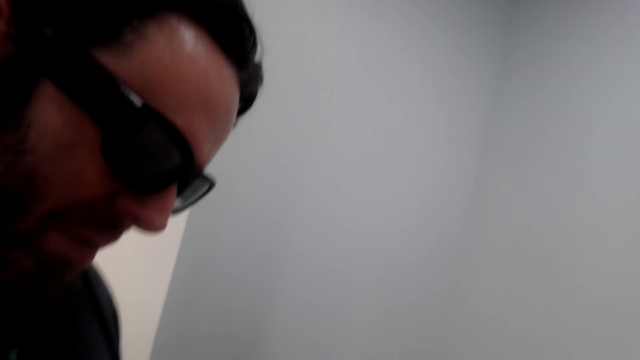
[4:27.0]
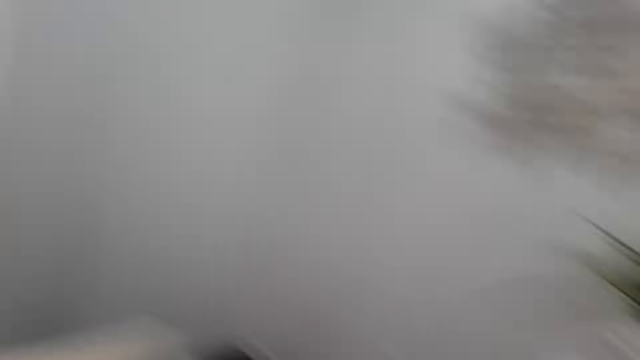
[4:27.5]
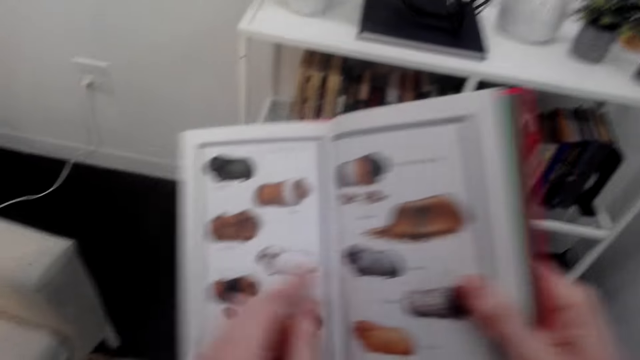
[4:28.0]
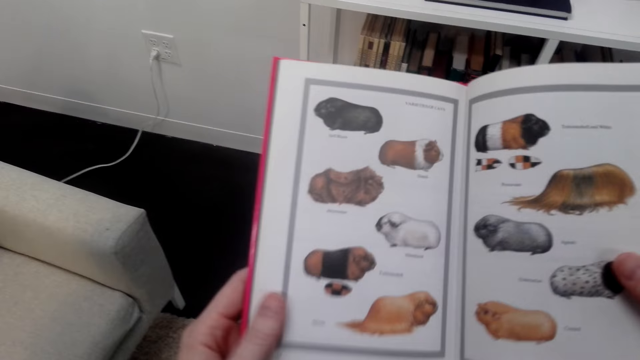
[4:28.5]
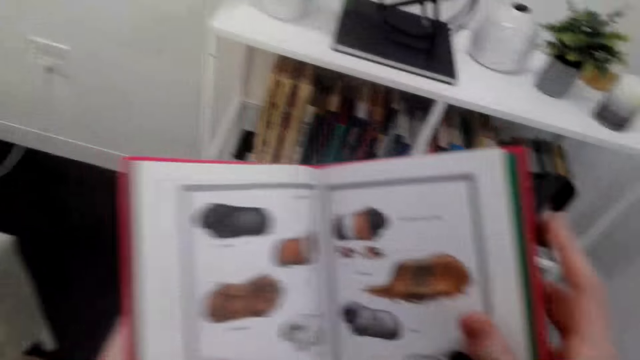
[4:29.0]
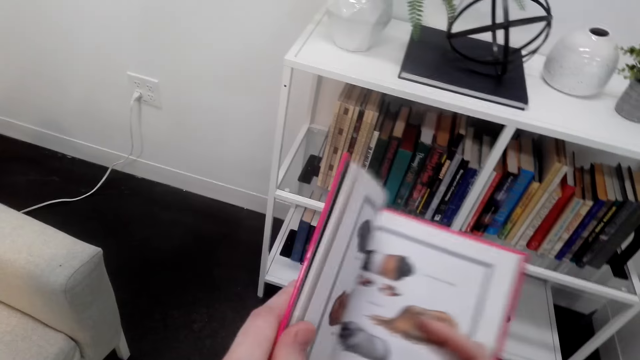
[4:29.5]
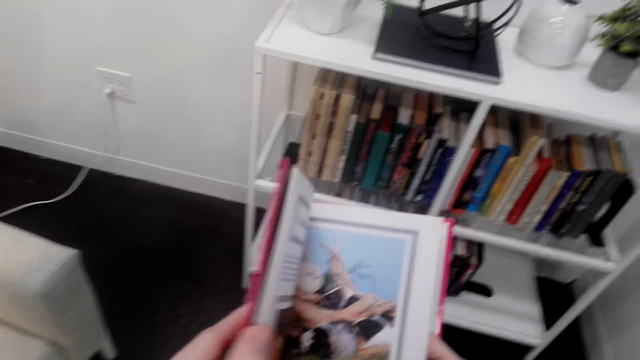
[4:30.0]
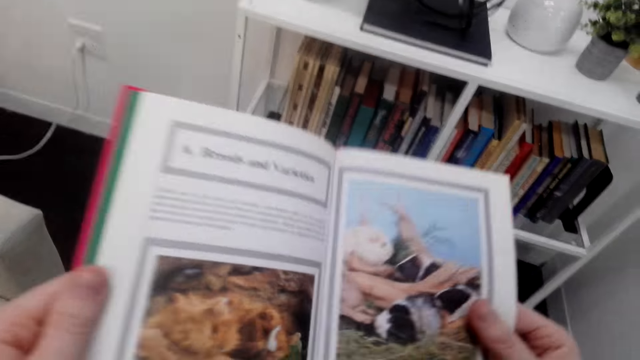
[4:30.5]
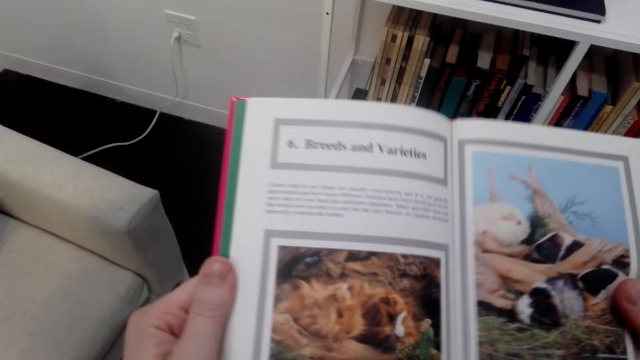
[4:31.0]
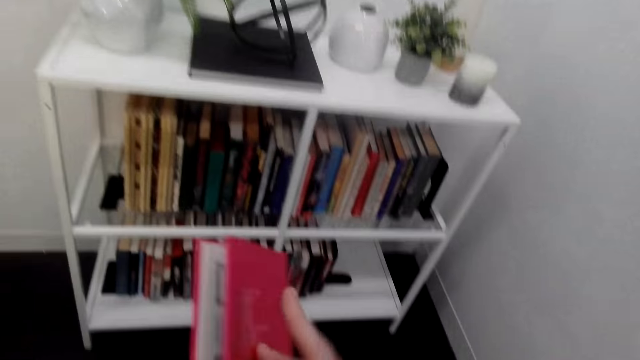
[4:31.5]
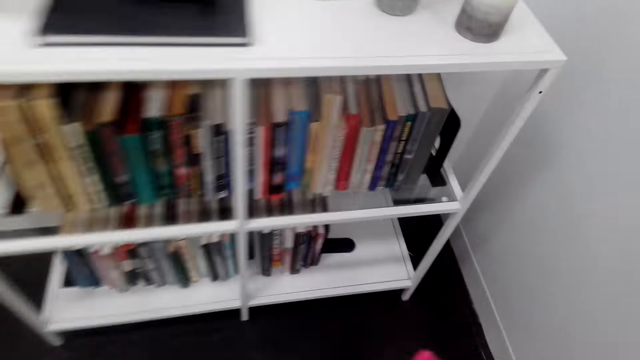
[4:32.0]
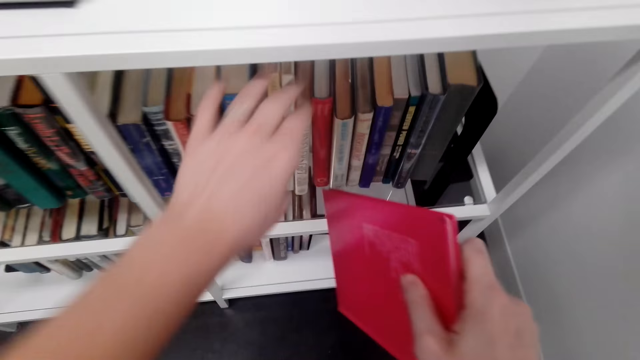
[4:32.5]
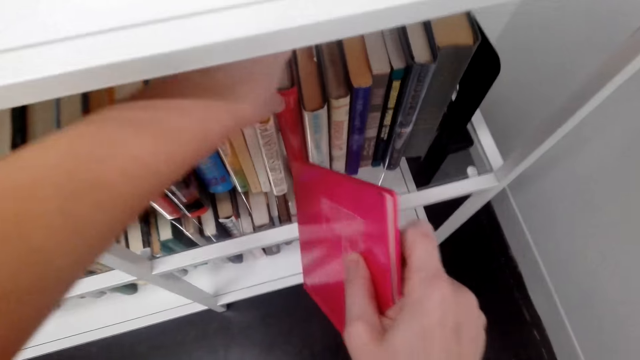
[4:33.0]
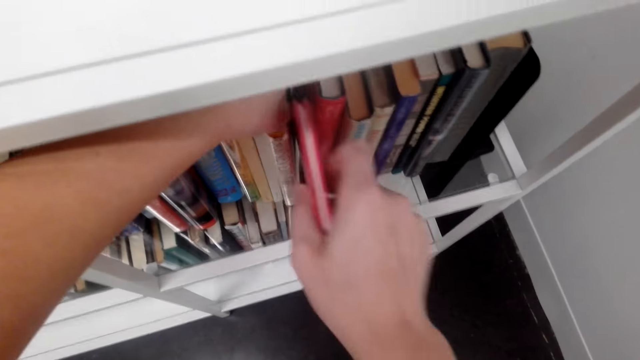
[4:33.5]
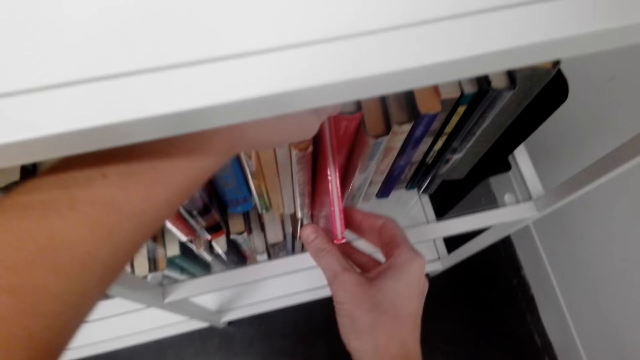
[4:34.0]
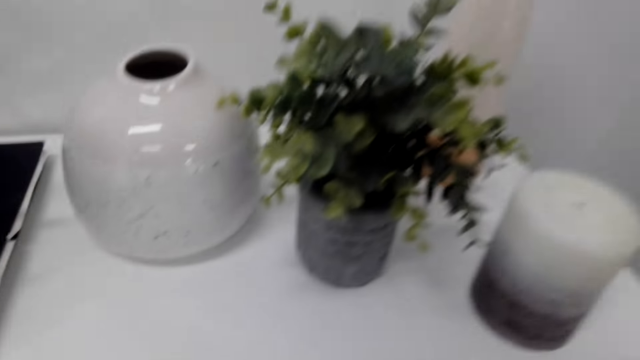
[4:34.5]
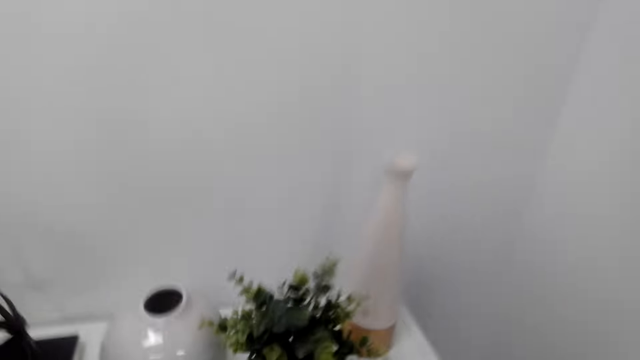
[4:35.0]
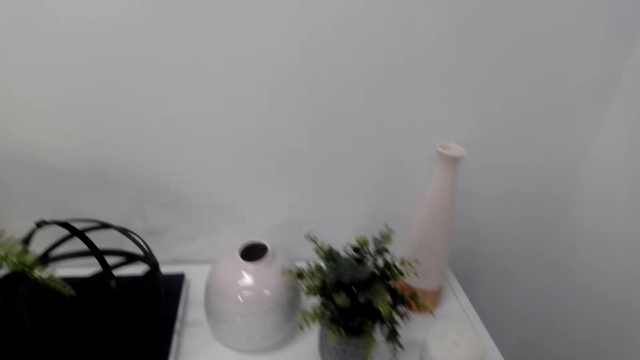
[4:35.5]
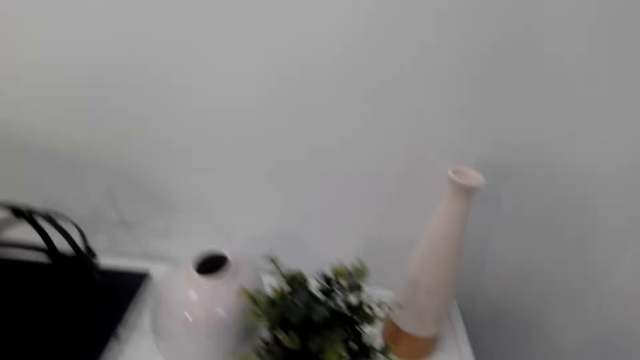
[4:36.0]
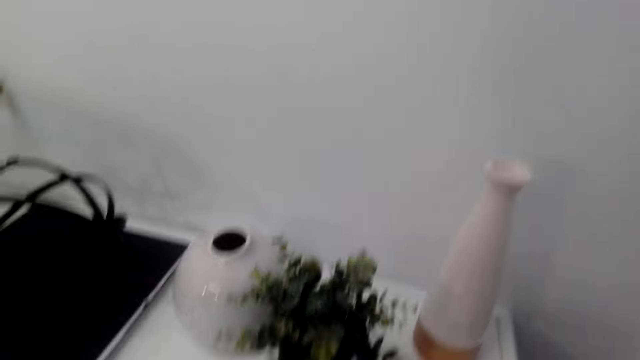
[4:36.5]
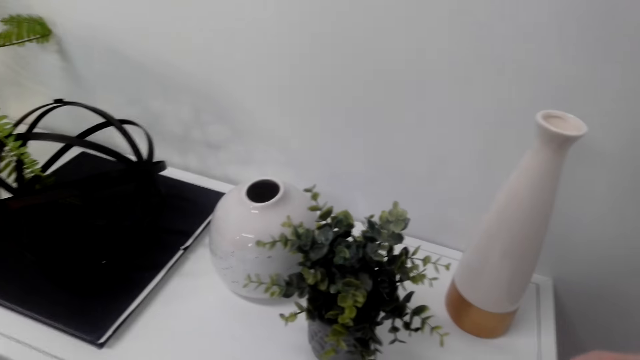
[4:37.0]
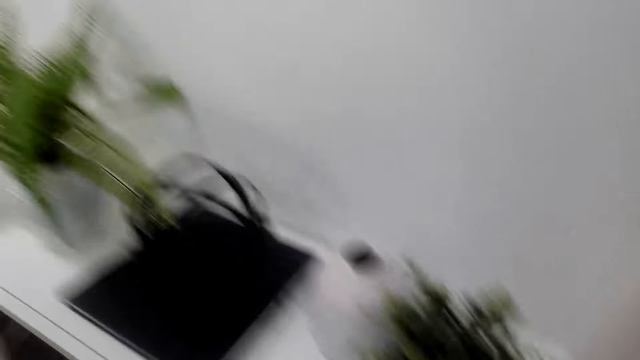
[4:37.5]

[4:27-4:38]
A man stands in the room. The man stares at the camera wearer. The camera wearer looks at the book. They open the pages of the book and close the pages of the book. They place the book on the shelf. They look around.

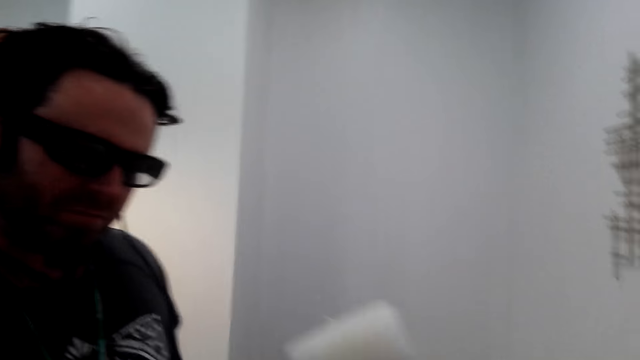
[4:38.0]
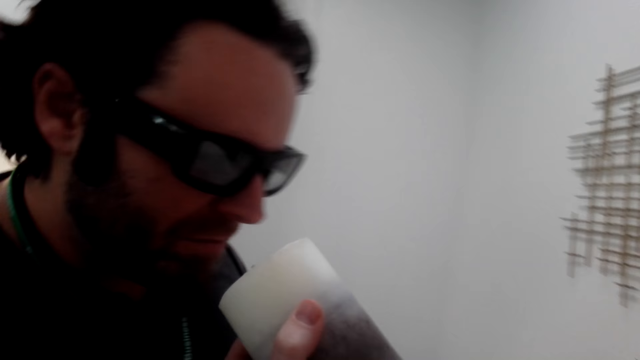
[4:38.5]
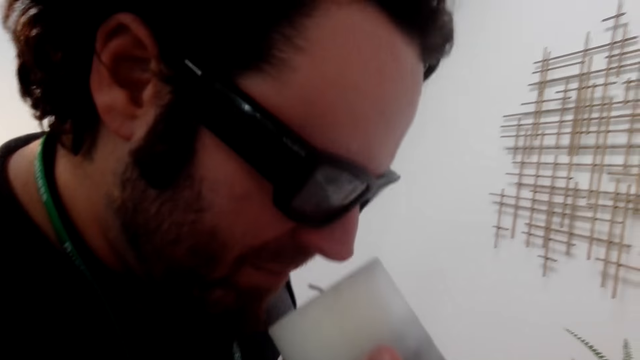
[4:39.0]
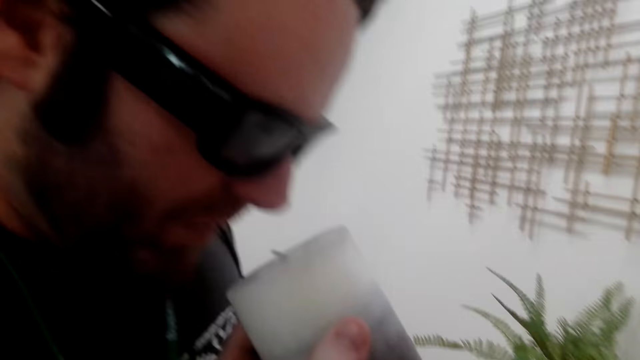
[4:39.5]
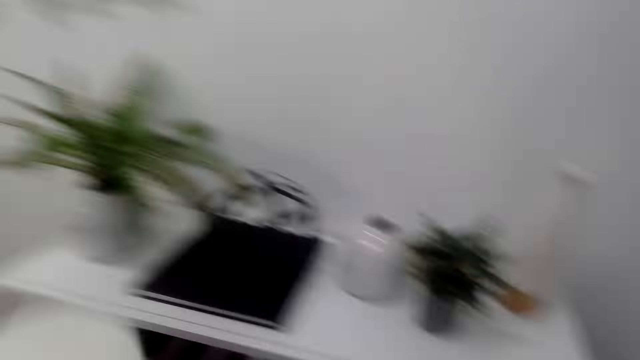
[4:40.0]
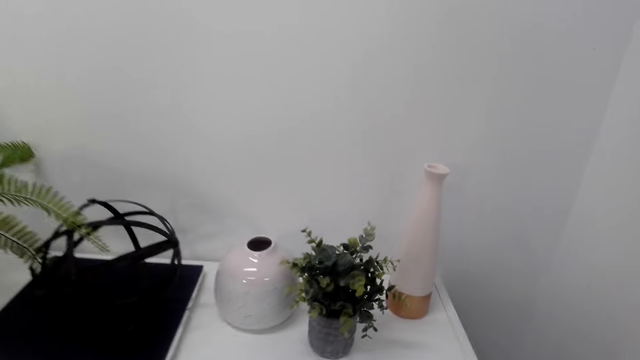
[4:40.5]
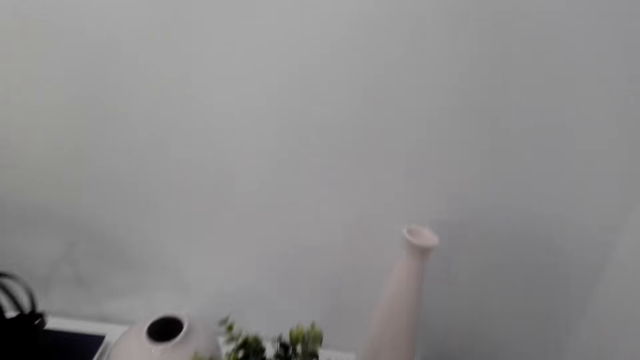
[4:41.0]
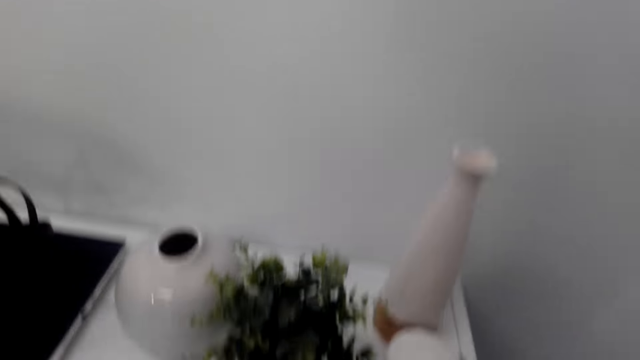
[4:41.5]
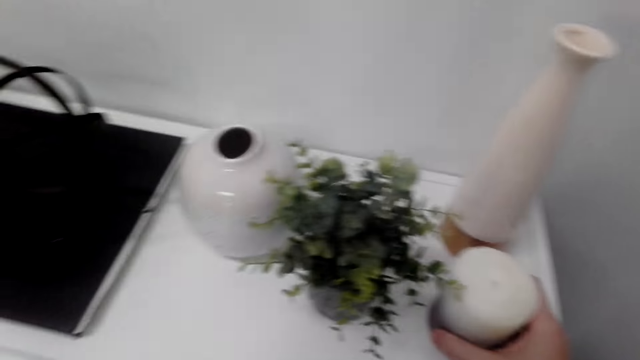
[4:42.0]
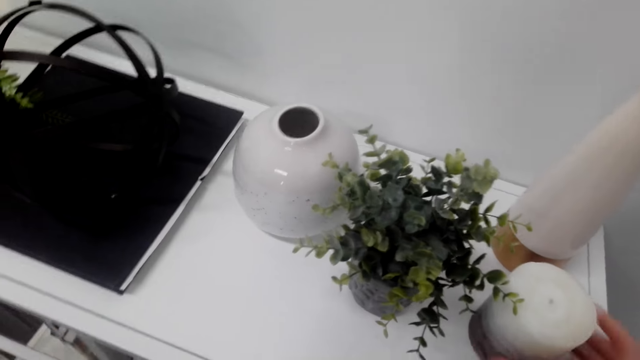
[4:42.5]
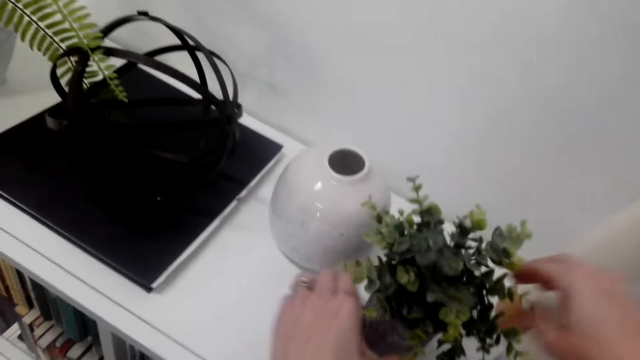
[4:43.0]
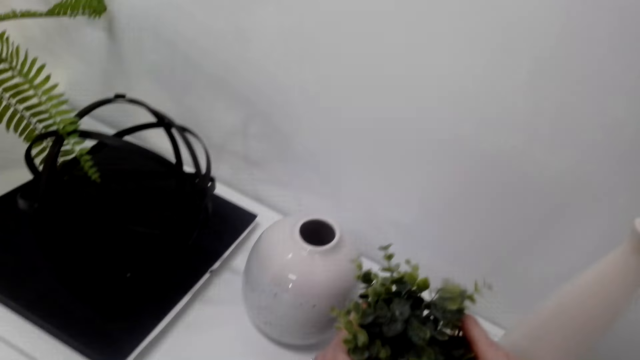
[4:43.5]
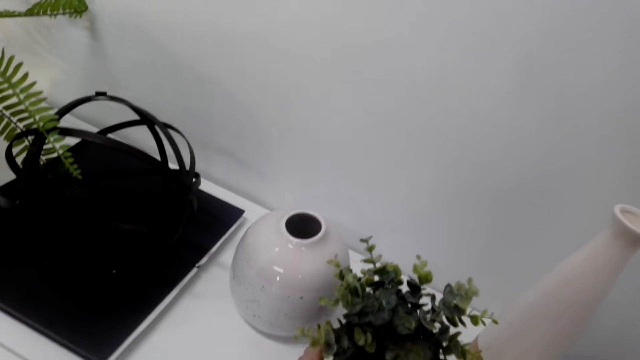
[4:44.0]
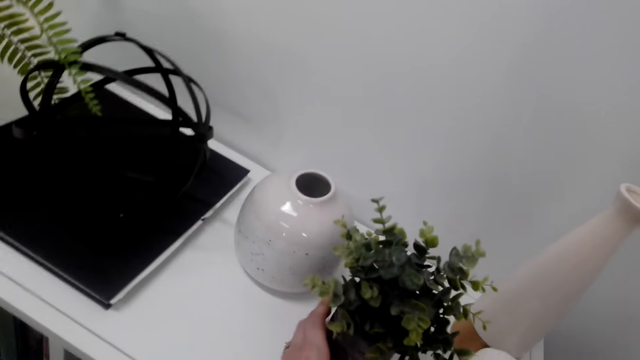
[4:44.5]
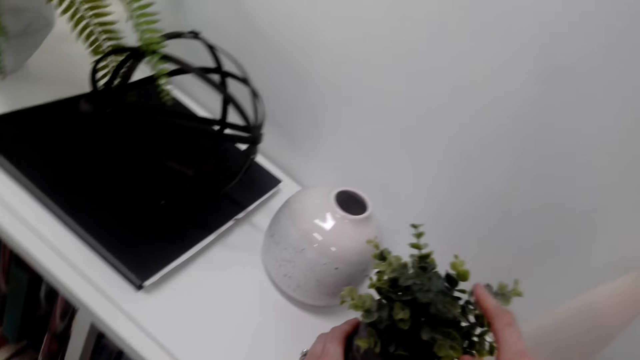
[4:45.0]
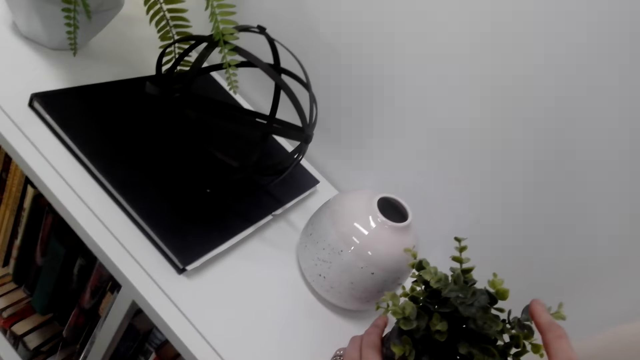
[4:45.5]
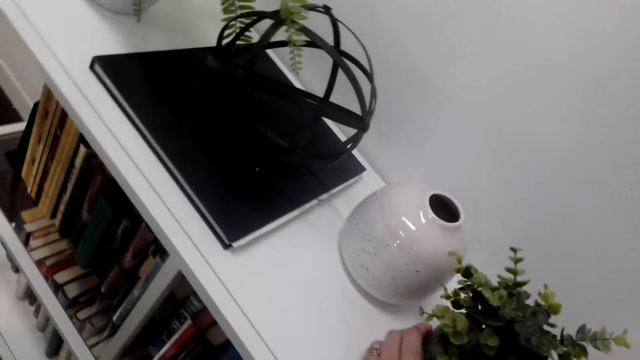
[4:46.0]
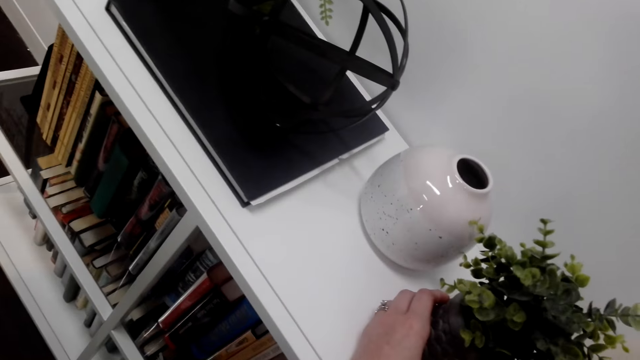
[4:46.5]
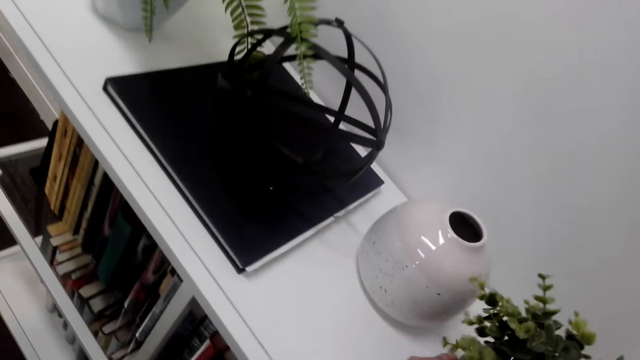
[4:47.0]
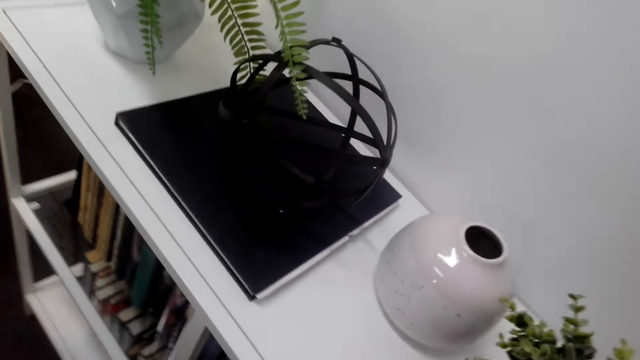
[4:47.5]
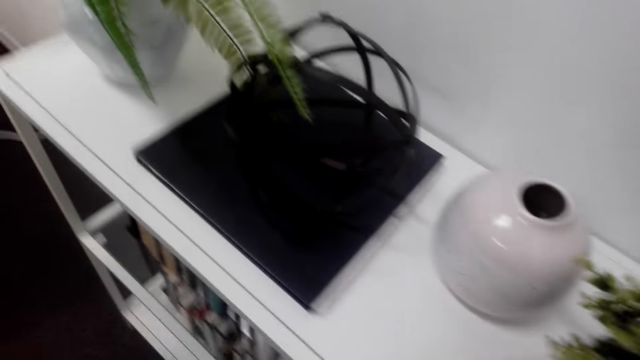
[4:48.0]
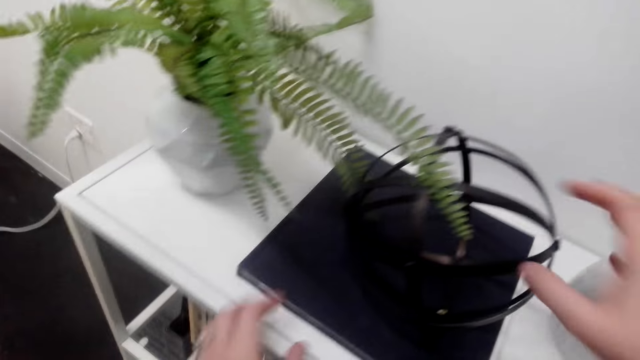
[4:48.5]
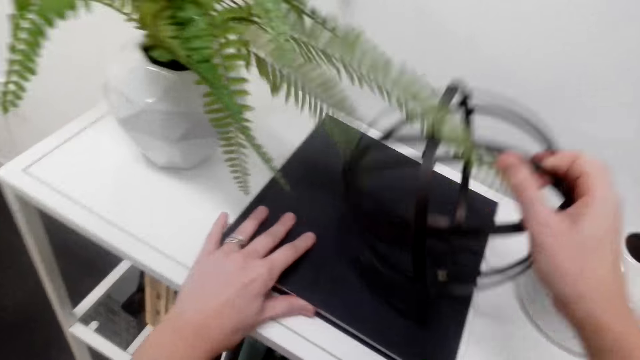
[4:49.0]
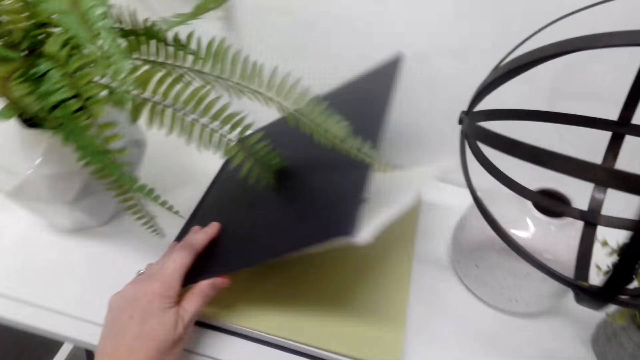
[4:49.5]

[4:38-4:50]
A man stands in the room. The man smells a candle. The camera wearer puts back the candle. The man places the candle on a table. The camera wearer holds the plant. They hold something. They remove the sconce from the book. They pick up something with the right hand.
